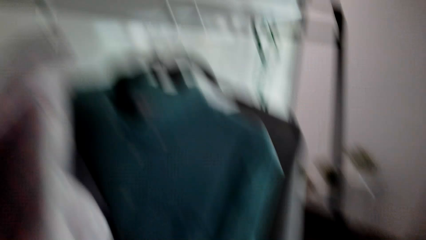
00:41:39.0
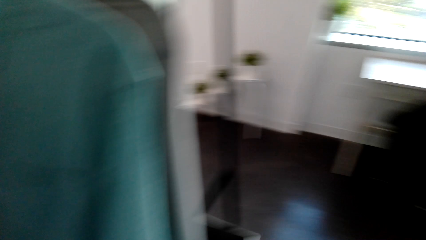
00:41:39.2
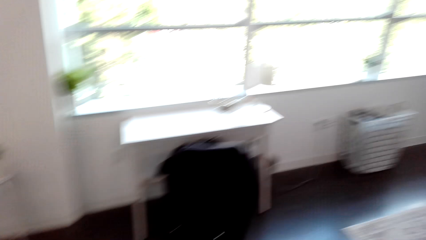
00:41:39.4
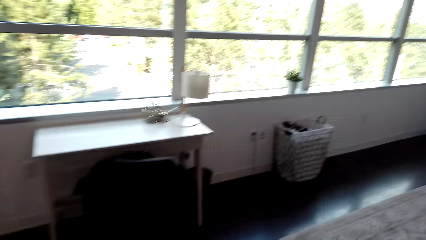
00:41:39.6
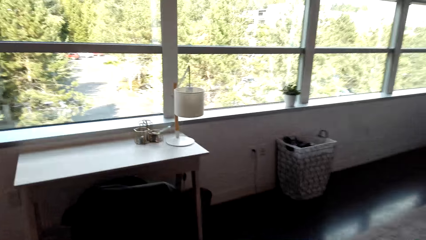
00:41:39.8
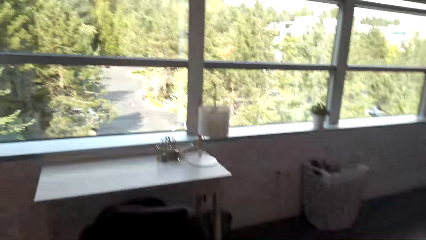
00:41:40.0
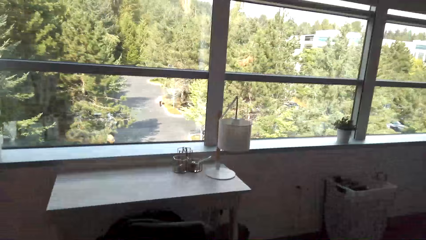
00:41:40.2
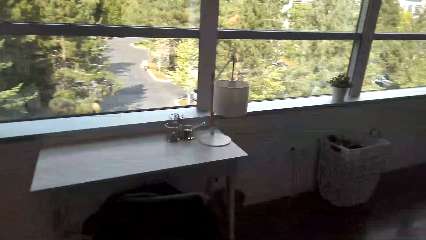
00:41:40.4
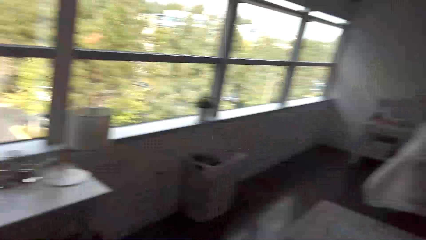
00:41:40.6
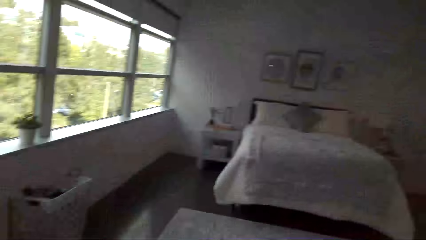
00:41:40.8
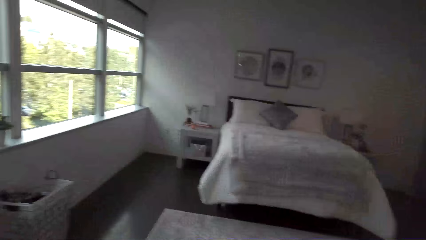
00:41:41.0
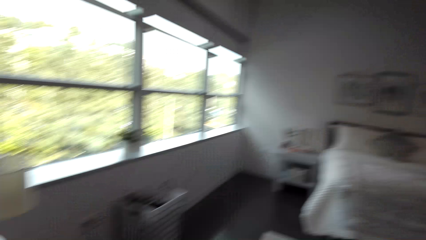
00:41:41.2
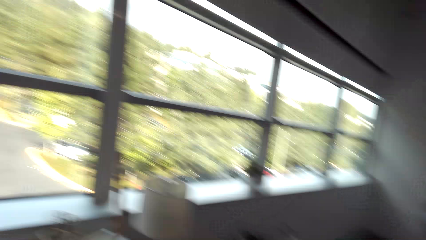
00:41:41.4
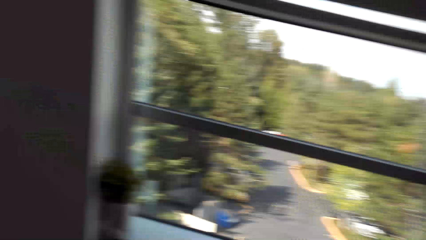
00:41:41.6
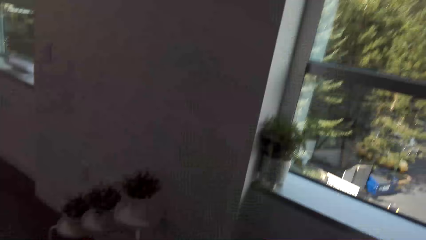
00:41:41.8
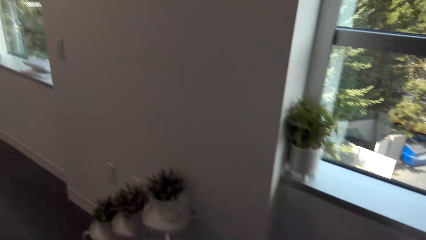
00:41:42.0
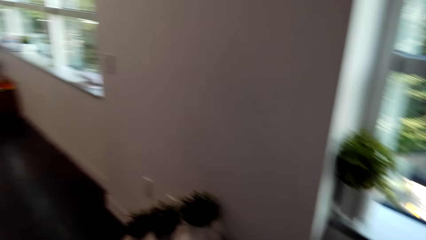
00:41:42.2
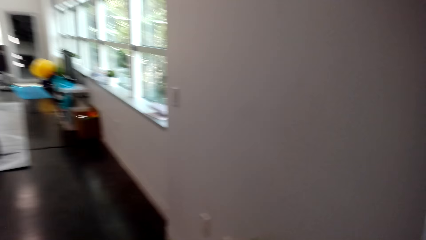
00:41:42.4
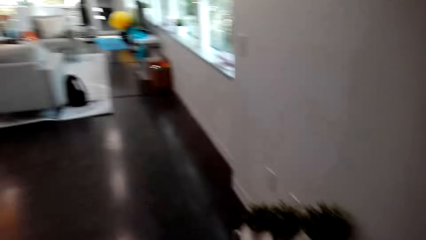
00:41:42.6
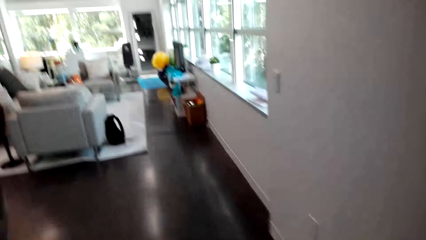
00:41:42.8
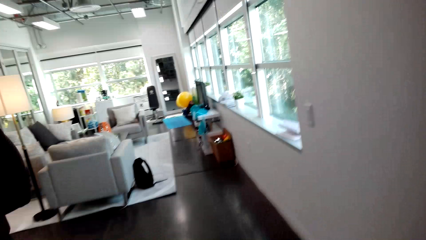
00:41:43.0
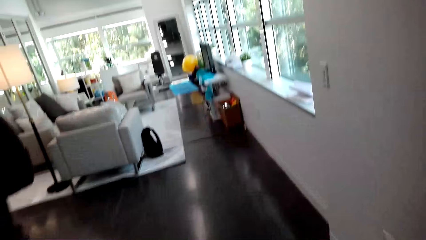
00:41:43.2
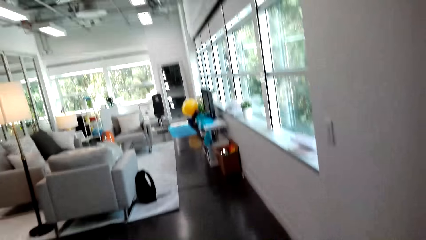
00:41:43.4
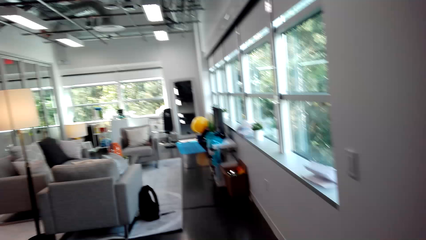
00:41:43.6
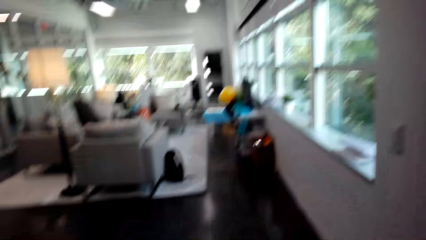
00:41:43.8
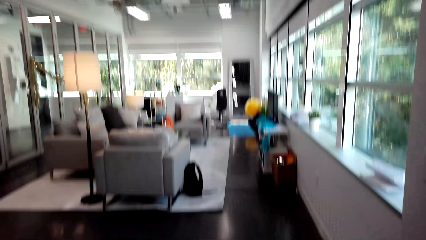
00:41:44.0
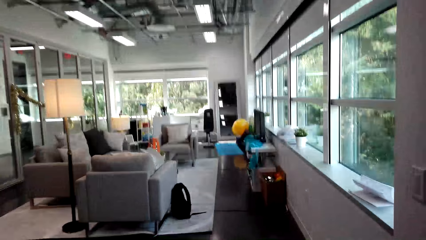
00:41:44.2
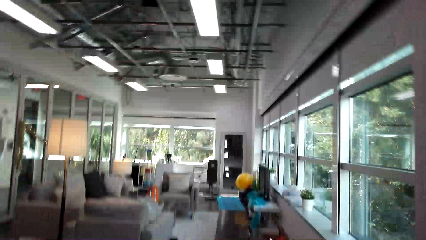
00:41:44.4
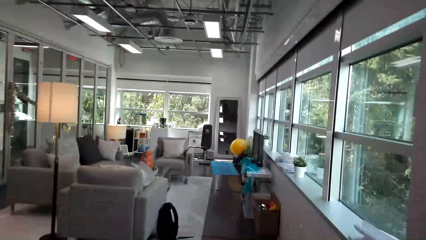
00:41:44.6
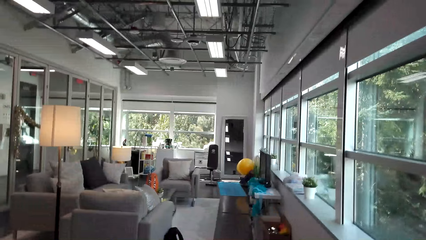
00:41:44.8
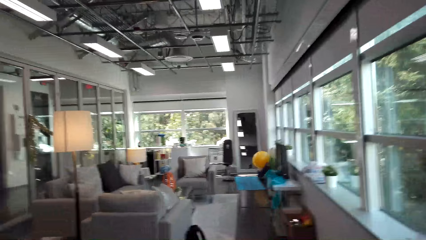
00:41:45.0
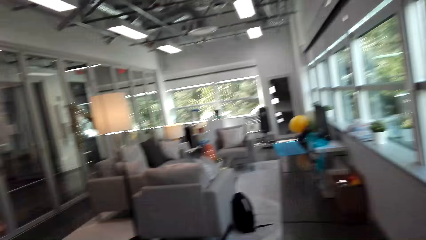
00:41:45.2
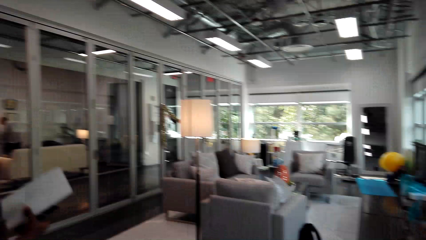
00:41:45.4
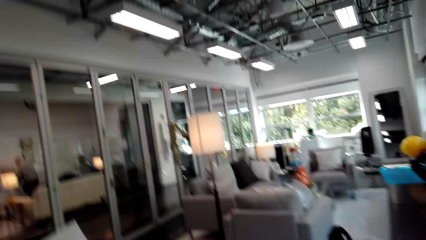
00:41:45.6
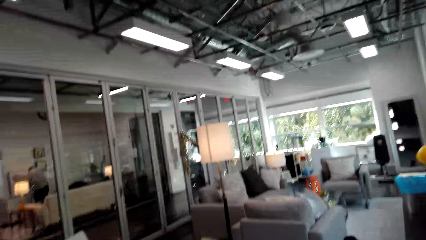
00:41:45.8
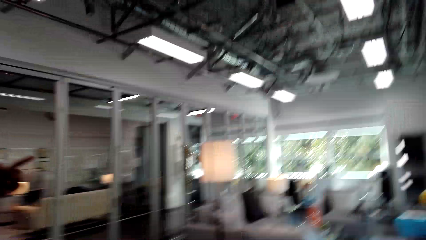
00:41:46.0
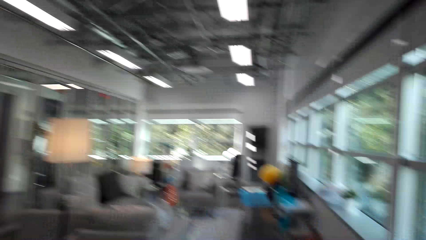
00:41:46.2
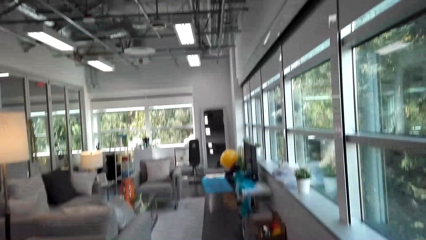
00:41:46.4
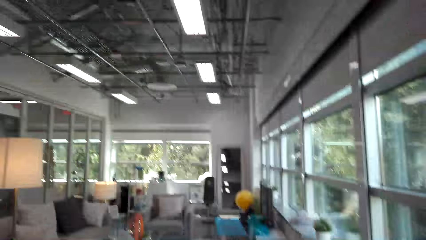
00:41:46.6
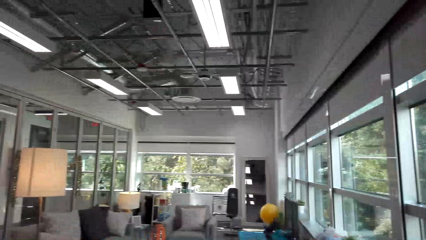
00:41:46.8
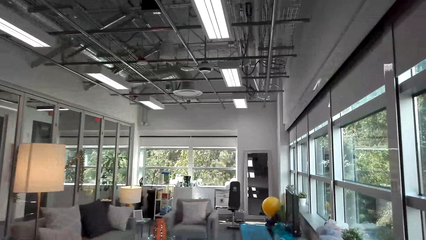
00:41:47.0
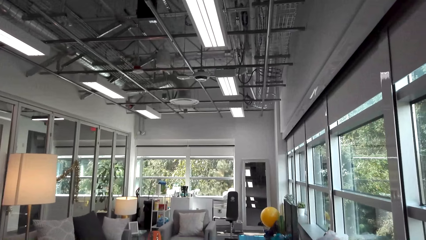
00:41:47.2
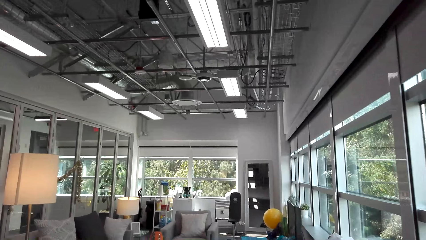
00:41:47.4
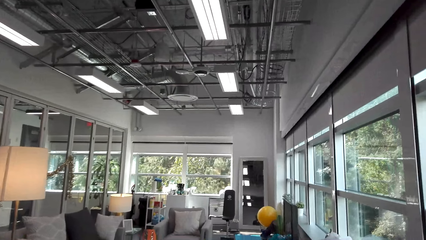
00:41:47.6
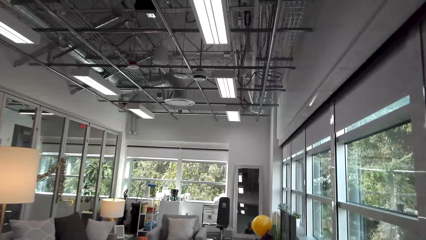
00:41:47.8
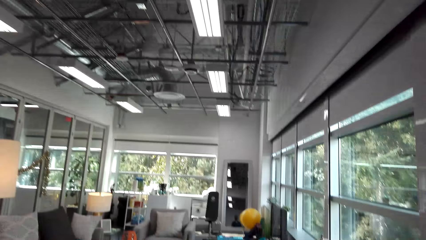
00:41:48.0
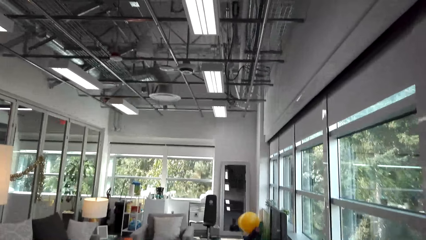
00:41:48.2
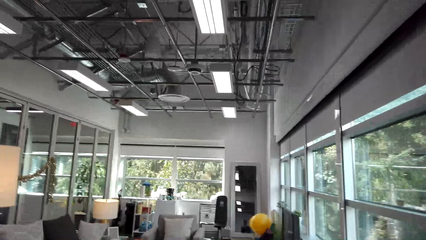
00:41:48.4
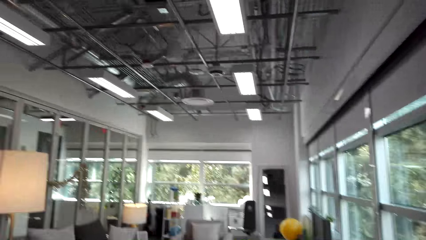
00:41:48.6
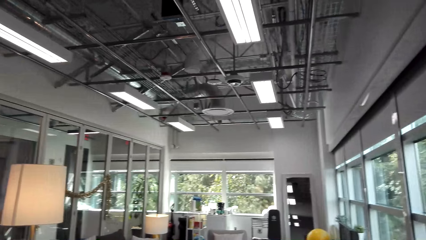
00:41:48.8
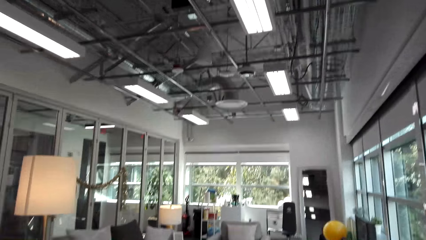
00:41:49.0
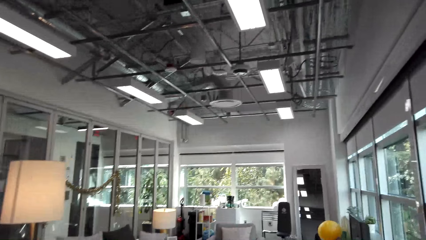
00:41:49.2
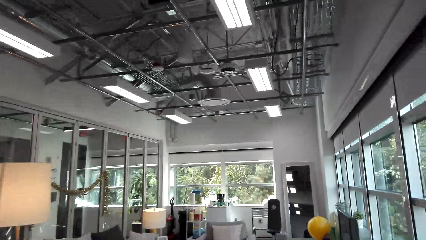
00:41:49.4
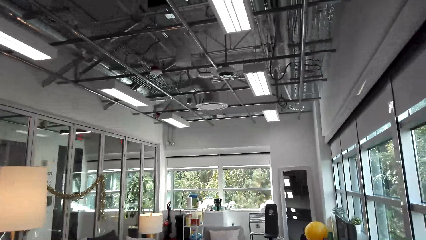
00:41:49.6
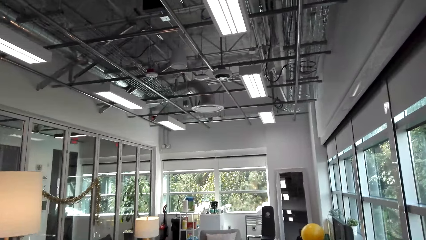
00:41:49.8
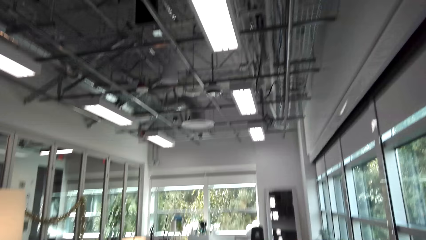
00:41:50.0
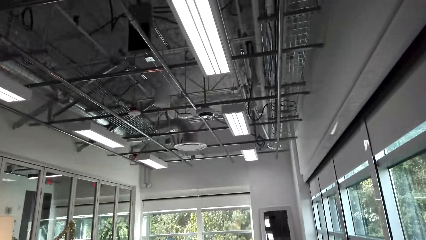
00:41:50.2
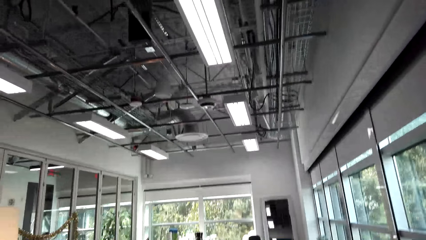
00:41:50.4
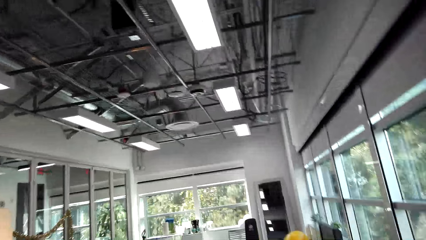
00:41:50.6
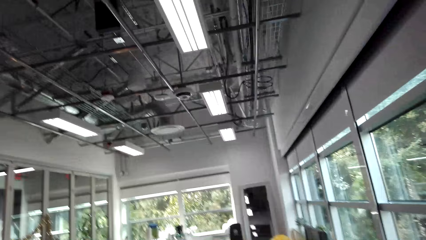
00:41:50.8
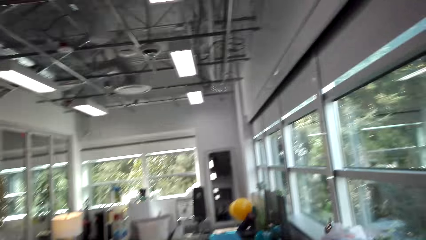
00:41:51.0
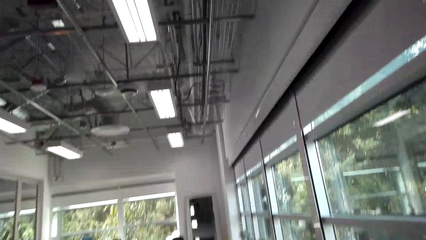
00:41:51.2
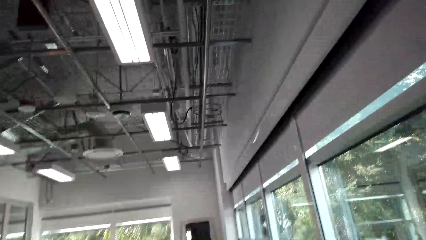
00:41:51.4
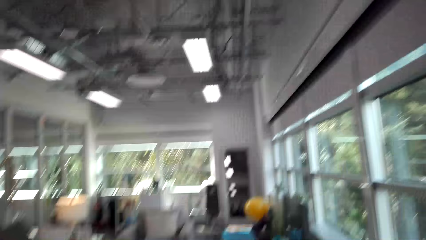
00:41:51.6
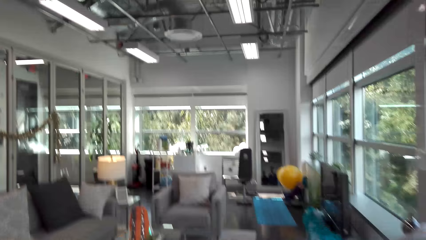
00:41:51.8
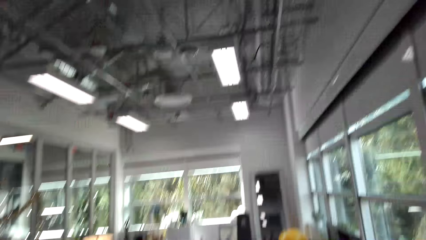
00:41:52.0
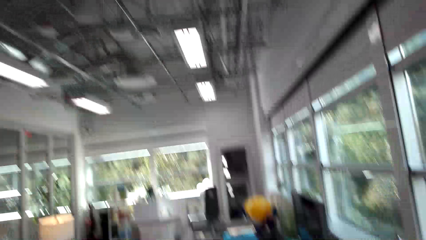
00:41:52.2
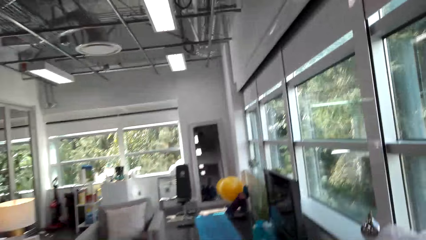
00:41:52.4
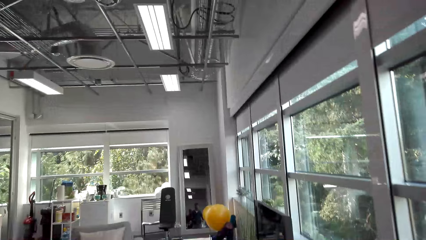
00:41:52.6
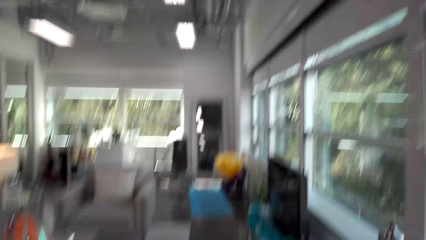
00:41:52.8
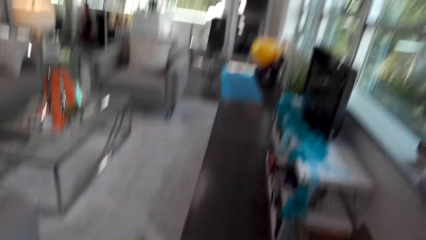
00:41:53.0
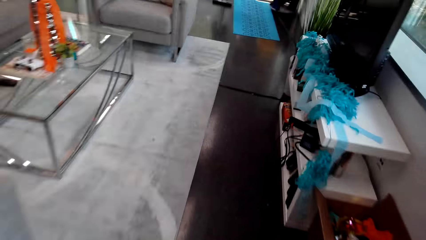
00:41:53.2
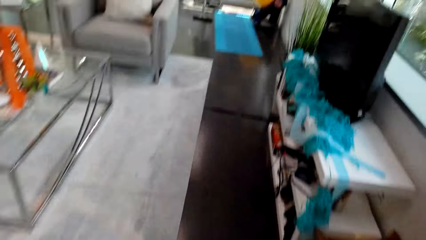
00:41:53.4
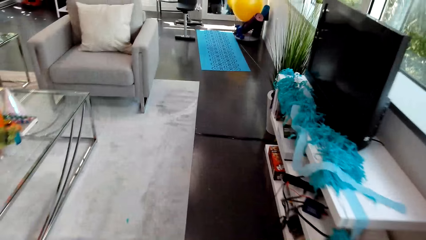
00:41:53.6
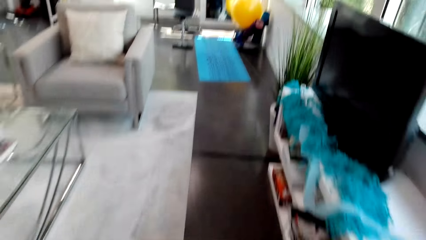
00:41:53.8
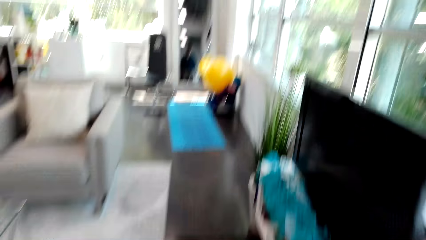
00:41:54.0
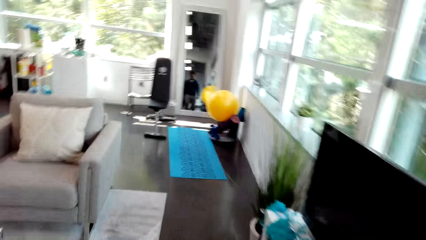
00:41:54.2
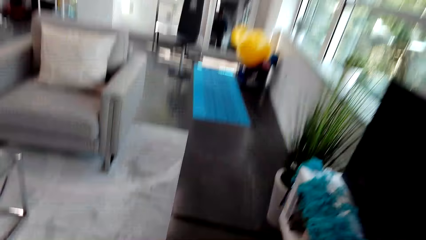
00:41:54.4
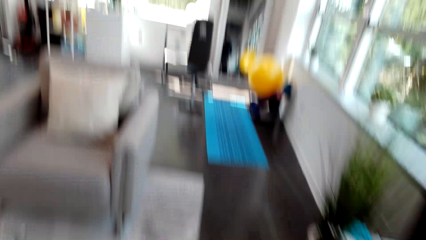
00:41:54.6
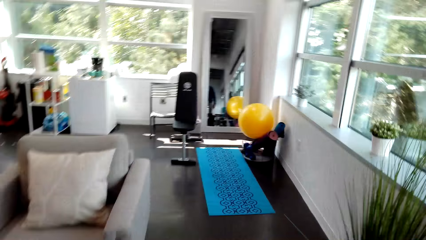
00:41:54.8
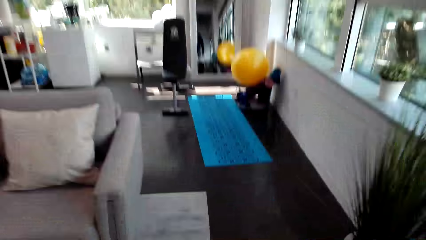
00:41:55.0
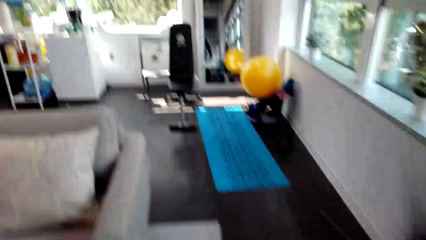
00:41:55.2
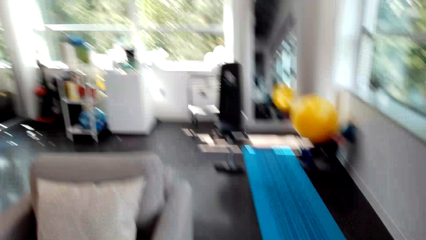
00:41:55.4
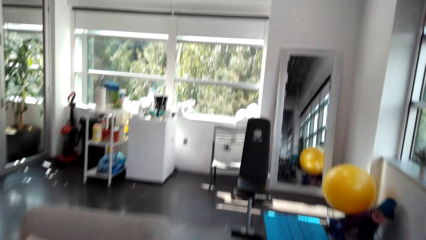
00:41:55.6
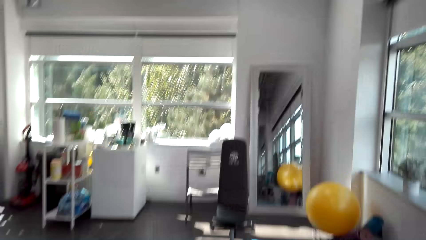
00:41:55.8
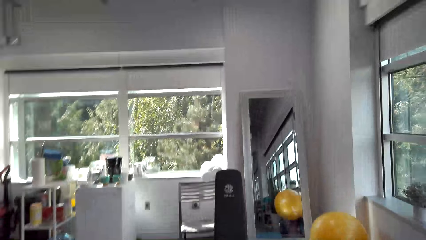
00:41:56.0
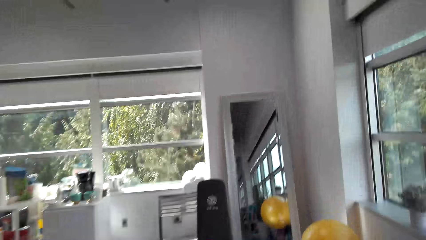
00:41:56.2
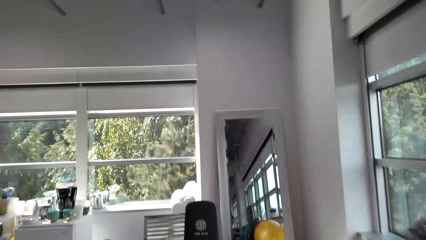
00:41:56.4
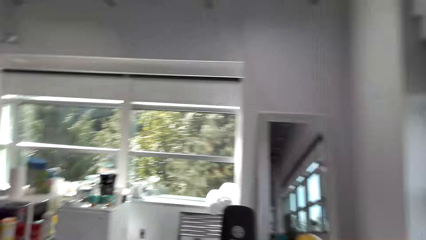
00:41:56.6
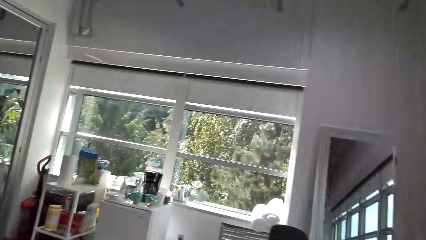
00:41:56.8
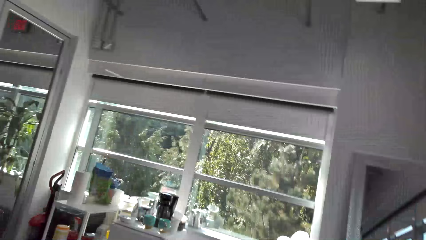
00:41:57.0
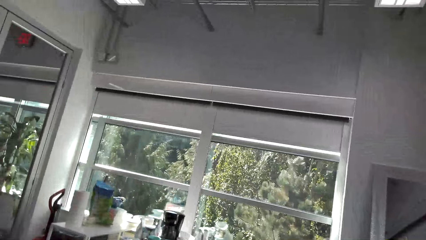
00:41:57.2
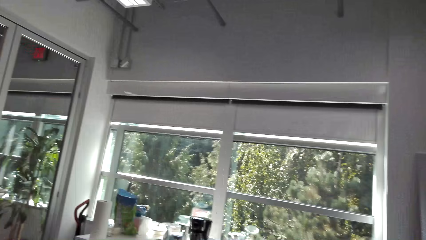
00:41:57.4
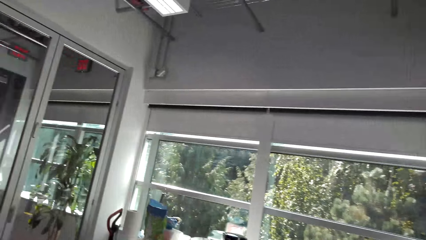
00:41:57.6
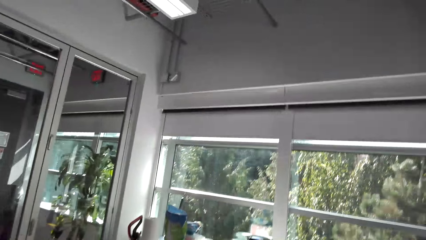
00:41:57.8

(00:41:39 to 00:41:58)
The camera wearer hangs the shirt. They walk around the room. They look around the room. They walk around the house. They look around the house.
